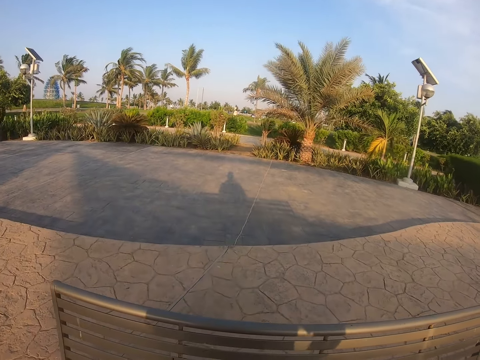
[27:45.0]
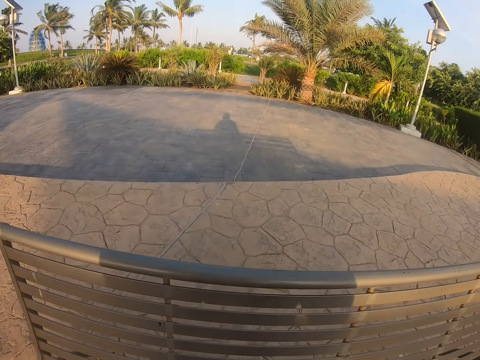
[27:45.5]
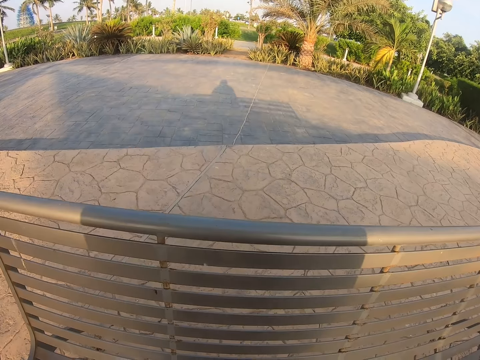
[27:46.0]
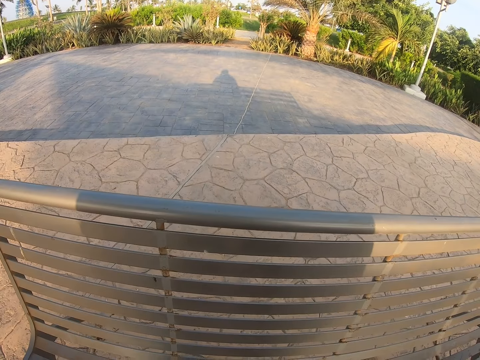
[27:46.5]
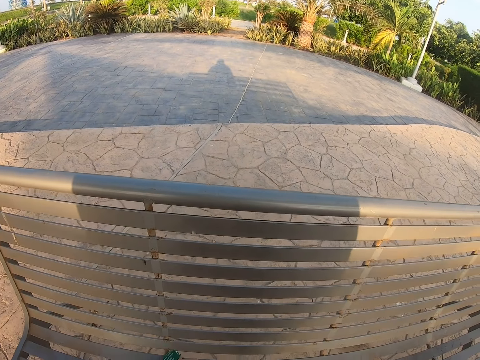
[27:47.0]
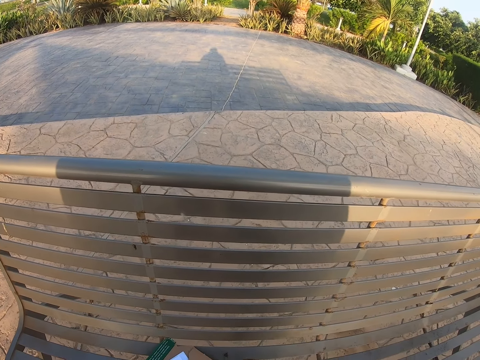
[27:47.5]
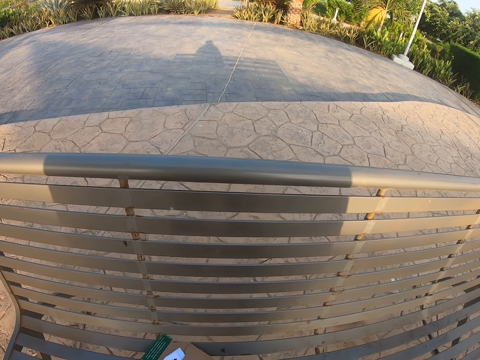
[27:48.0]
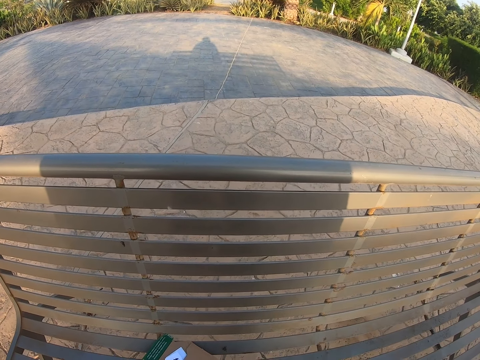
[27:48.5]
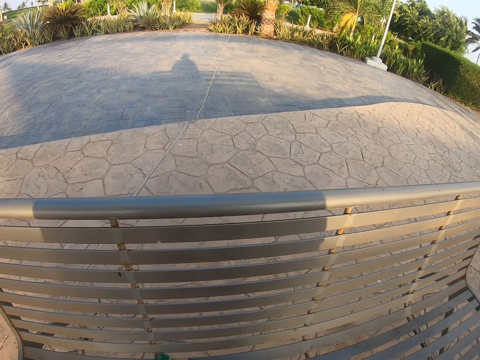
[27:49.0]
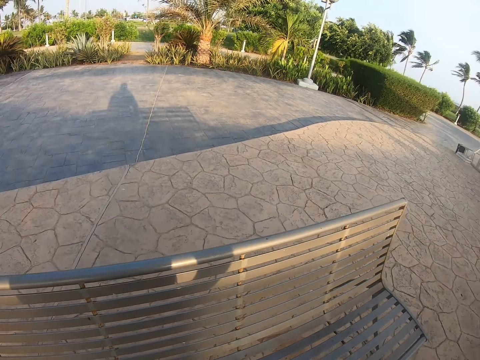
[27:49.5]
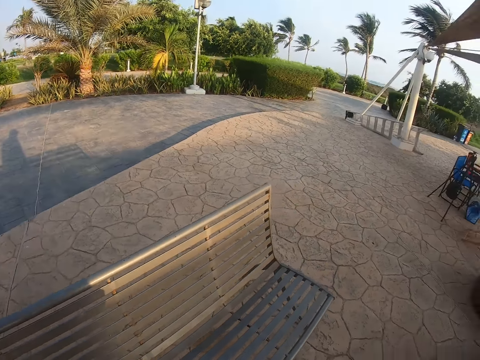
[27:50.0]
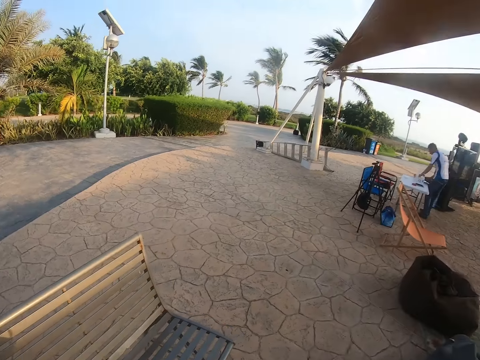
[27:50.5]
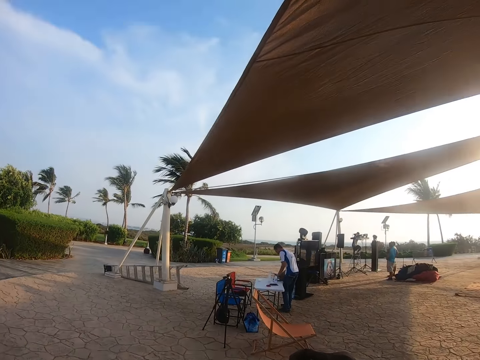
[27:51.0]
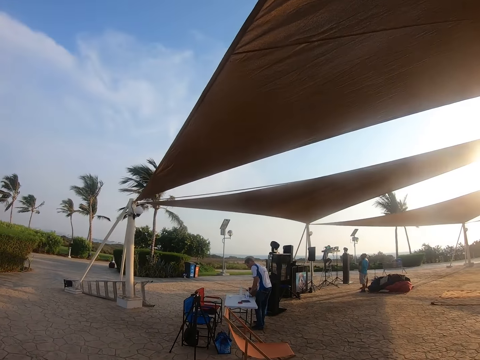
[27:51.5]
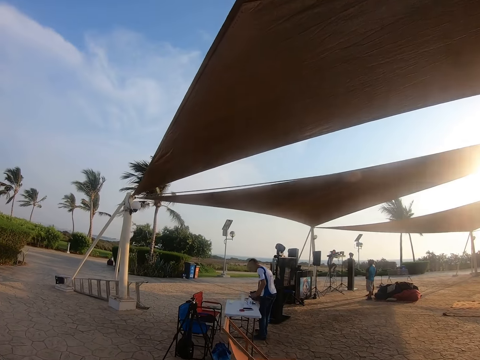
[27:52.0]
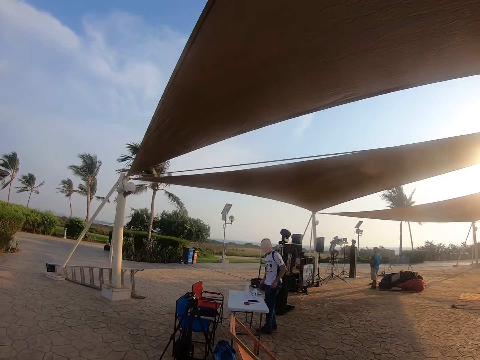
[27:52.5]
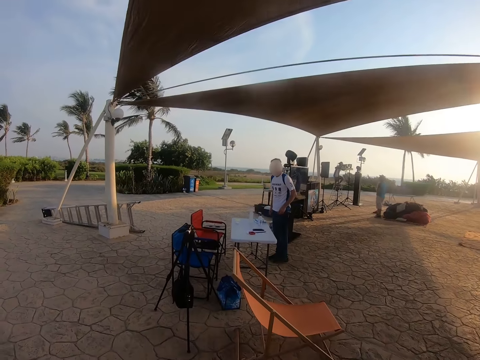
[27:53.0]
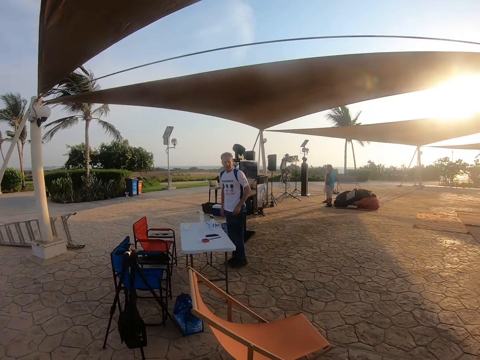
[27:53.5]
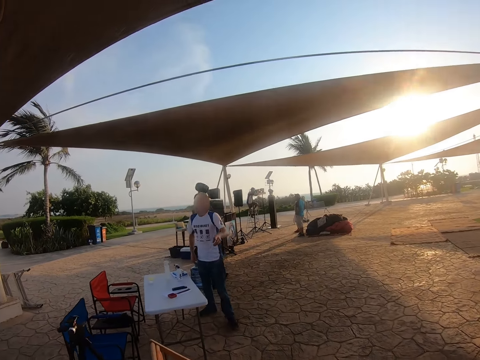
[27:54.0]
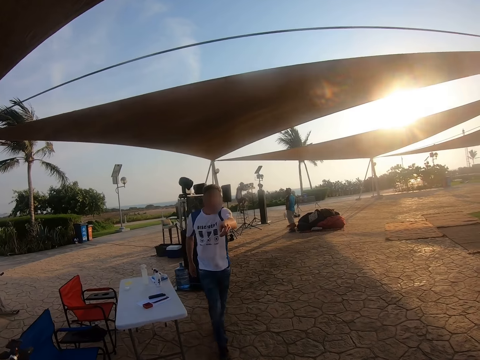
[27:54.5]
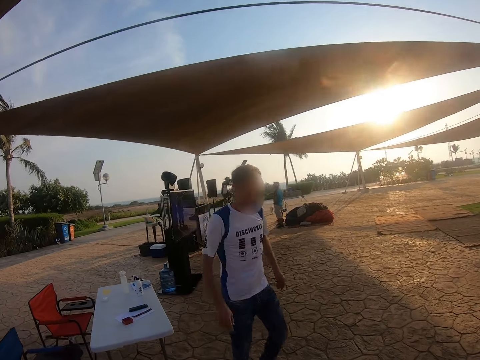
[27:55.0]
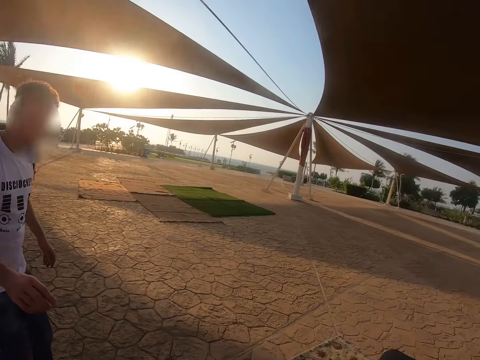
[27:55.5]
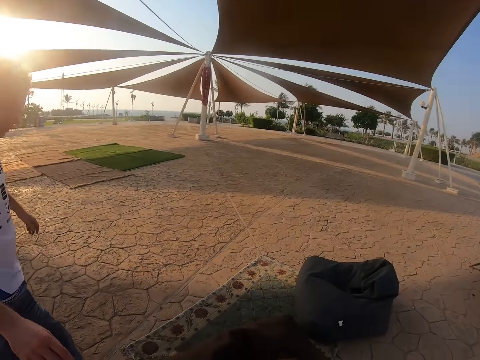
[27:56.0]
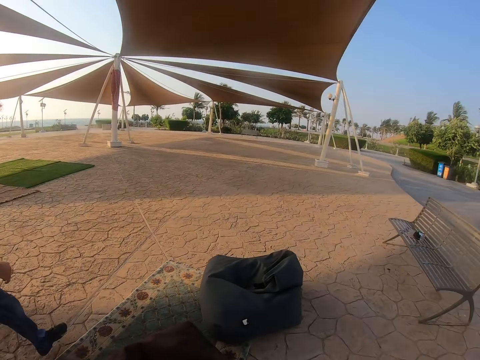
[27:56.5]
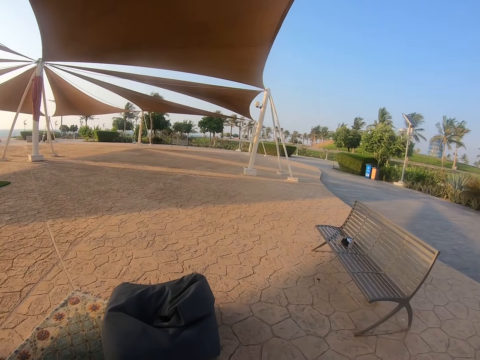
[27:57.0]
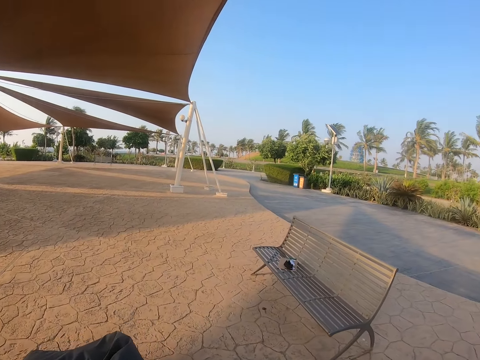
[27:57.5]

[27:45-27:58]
The camera wearer looks at the seat or chair. They walk around the park and walk under the seat. A man walks towards the chair.

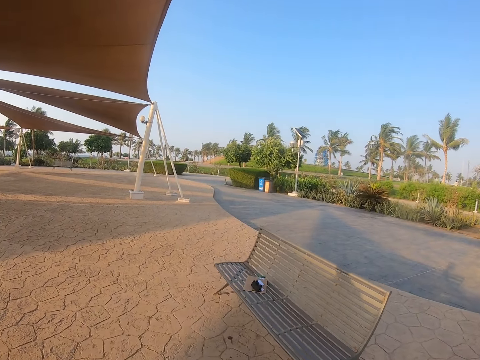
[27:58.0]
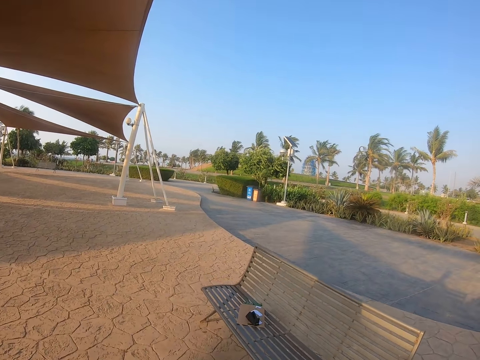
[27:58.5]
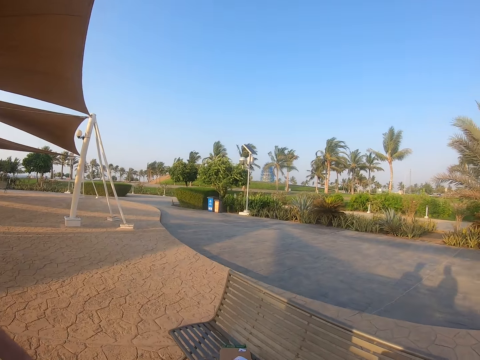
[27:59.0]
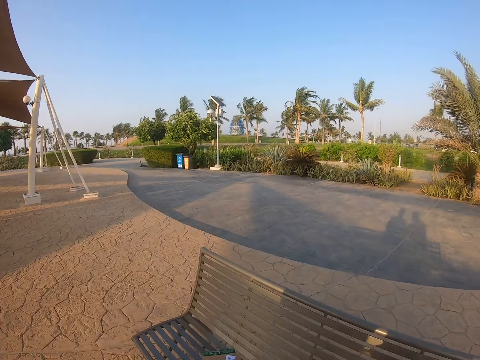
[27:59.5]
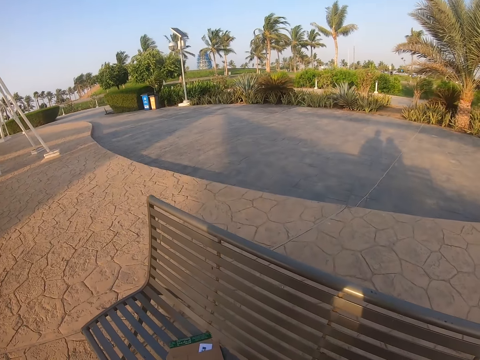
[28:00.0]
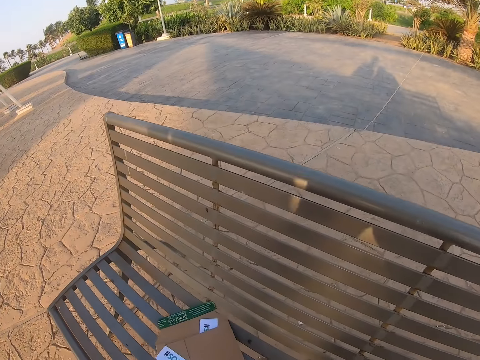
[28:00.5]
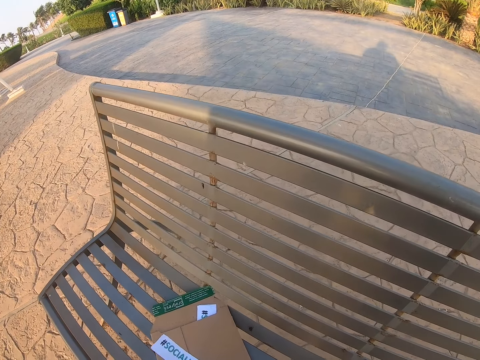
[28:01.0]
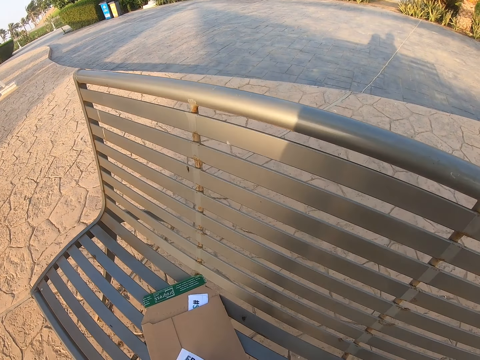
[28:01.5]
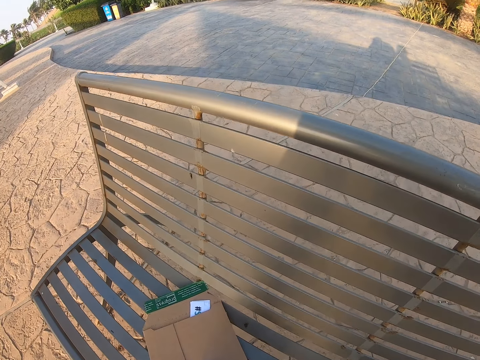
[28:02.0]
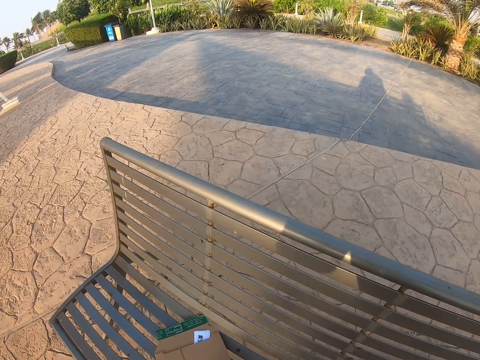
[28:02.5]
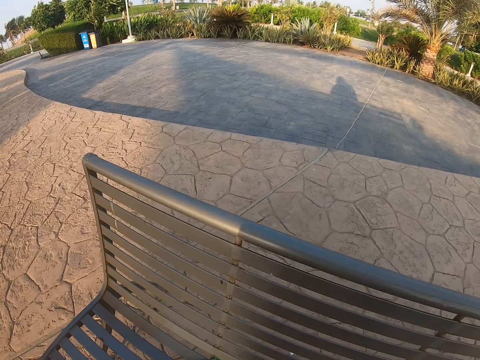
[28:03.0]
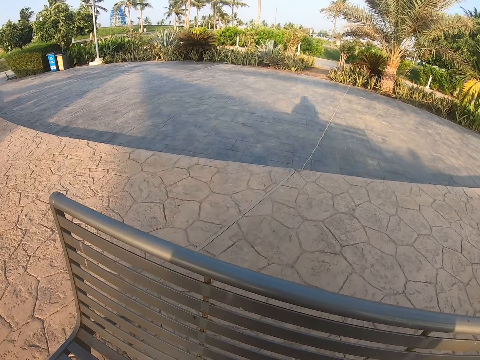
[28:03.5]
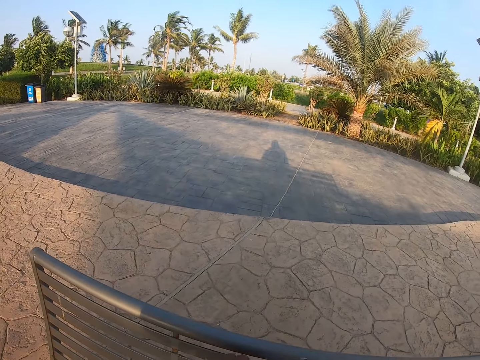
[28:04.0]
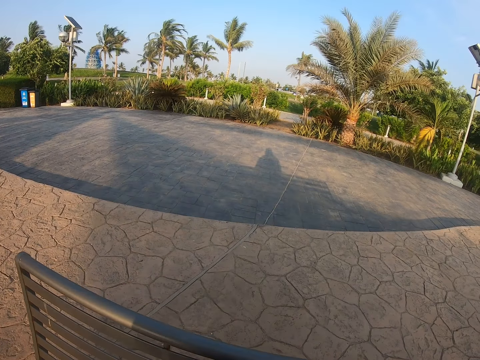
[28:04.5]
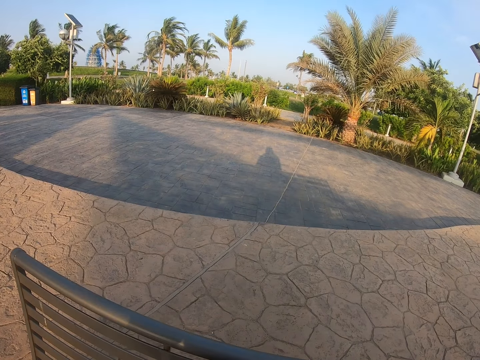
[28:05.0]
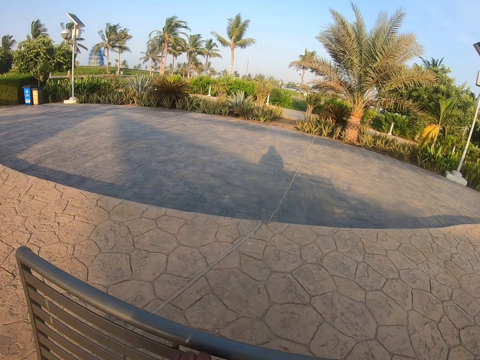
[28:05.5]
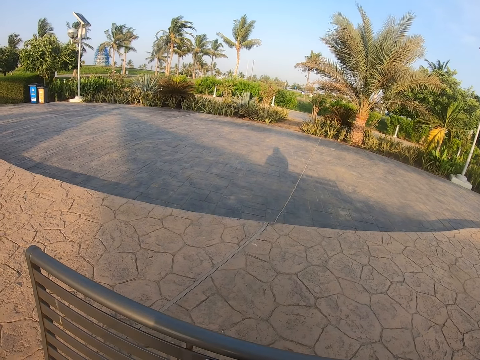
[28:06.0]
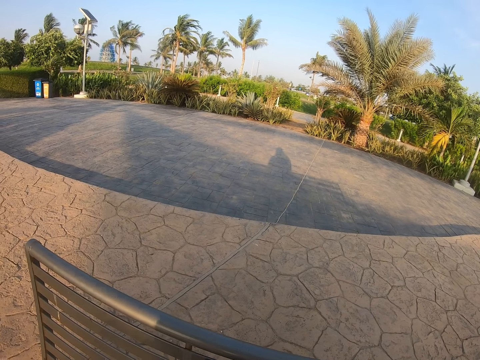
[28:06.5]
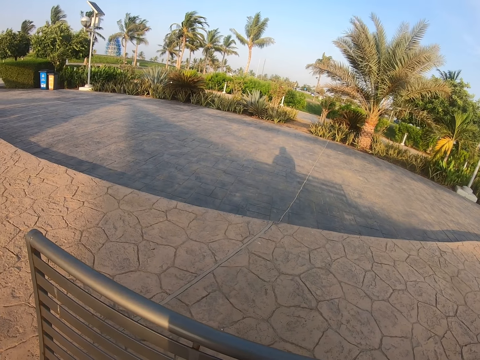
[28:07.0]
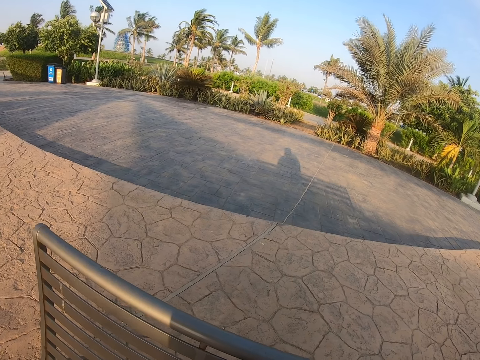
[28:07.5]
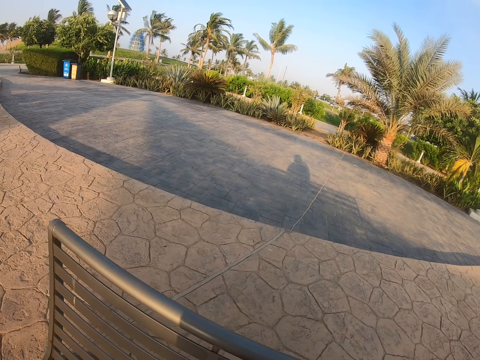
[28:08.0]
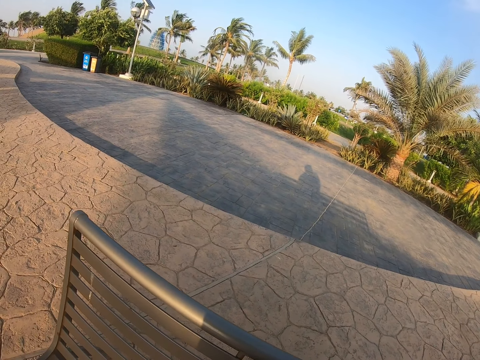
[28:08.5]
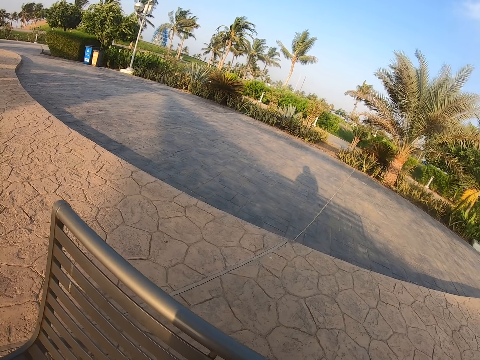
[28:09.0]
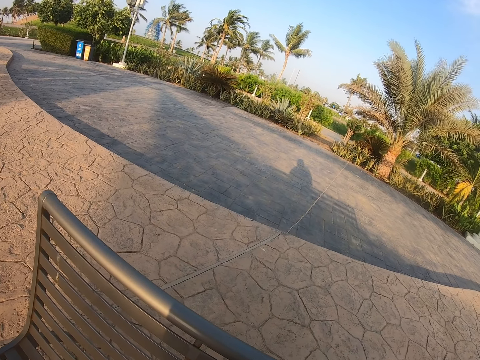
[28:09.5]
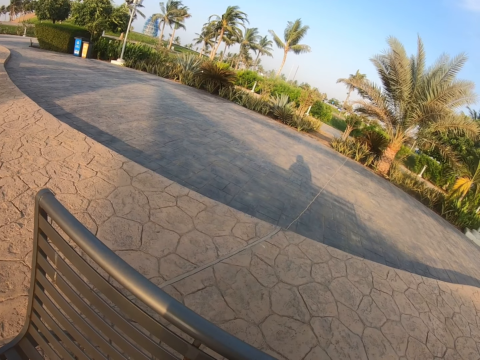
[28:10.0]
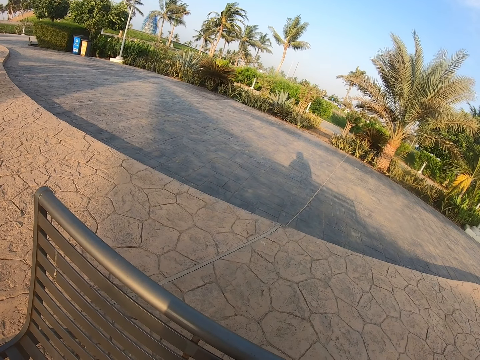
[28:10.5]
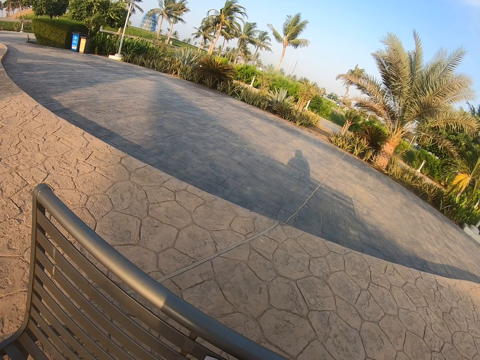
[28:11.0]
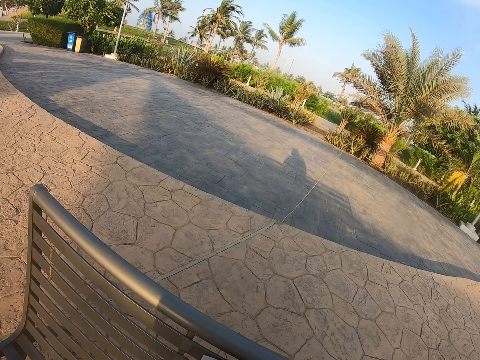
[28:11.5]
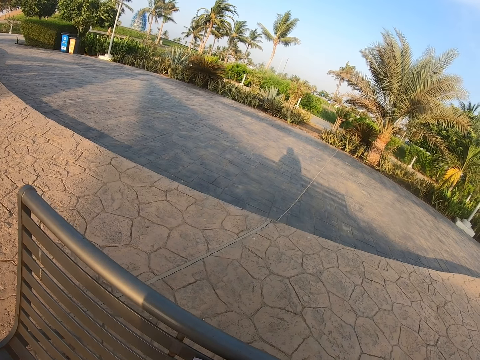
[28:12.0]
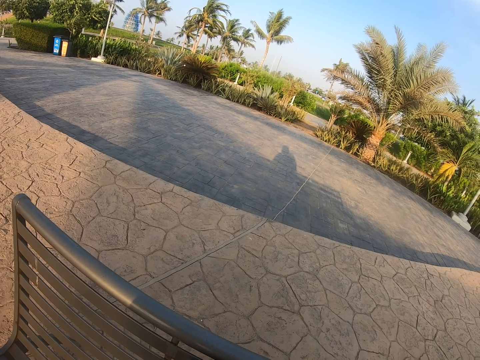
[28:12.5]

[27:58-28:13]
The camera wearer picks up the paper. They look around the park. They stick the paper on the seat.
